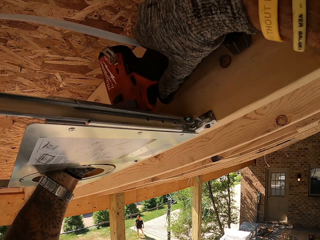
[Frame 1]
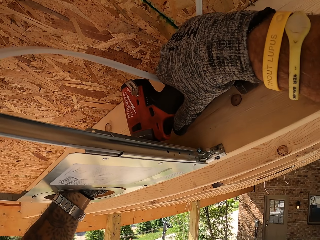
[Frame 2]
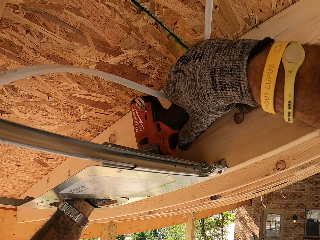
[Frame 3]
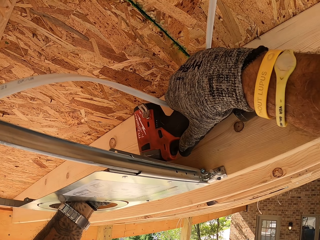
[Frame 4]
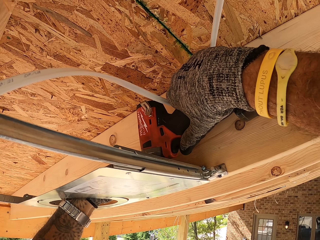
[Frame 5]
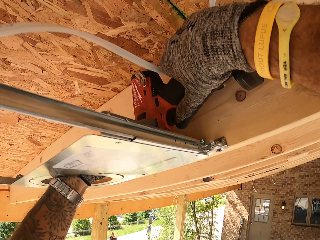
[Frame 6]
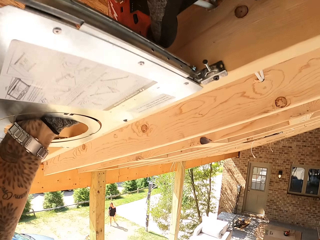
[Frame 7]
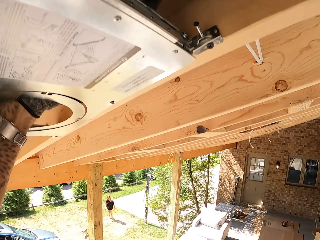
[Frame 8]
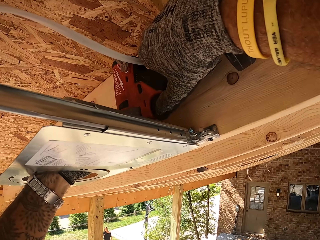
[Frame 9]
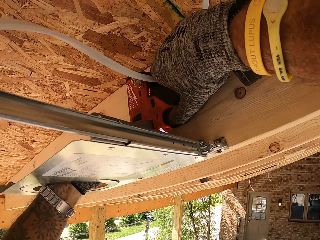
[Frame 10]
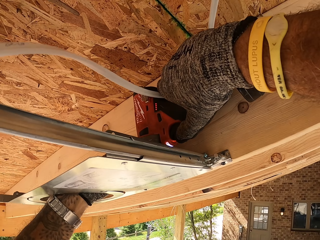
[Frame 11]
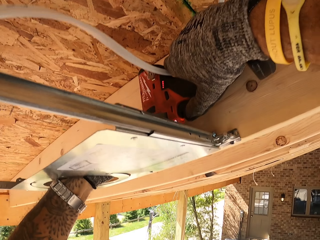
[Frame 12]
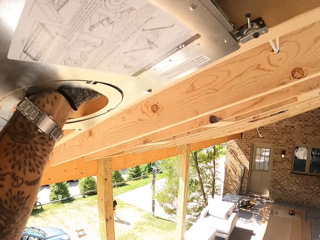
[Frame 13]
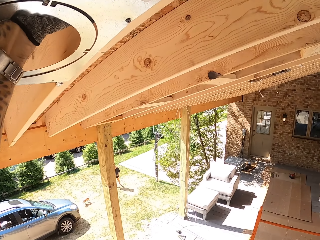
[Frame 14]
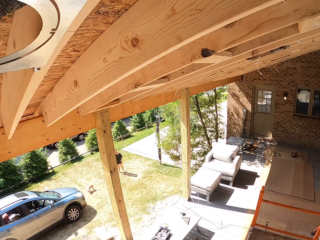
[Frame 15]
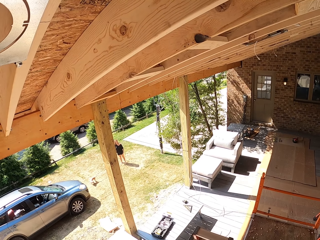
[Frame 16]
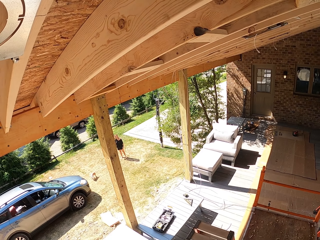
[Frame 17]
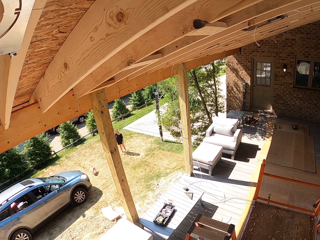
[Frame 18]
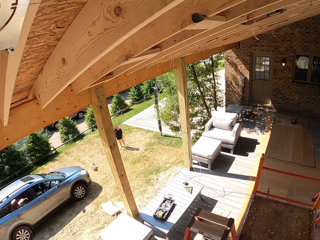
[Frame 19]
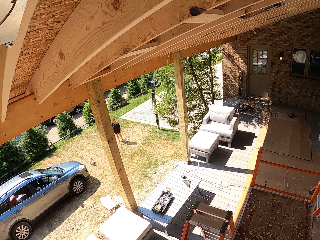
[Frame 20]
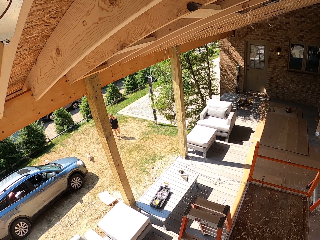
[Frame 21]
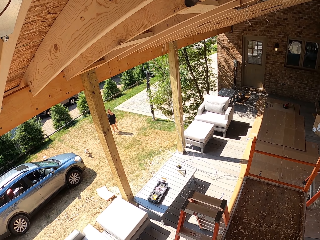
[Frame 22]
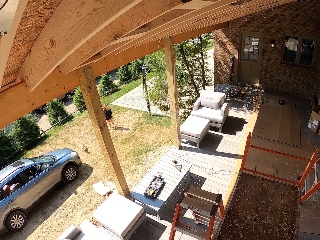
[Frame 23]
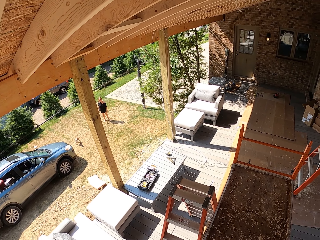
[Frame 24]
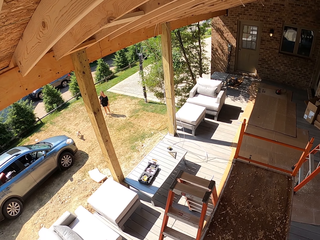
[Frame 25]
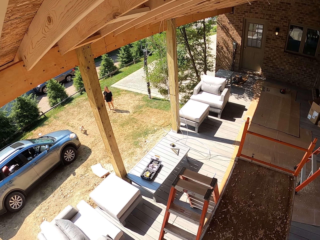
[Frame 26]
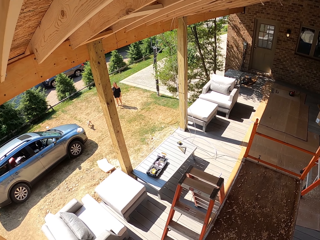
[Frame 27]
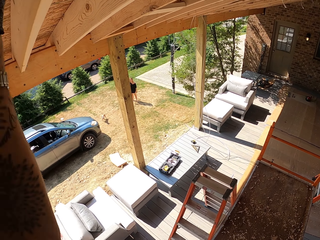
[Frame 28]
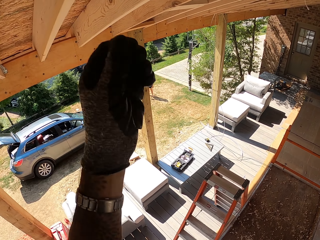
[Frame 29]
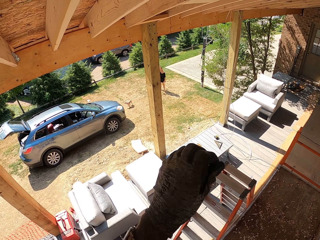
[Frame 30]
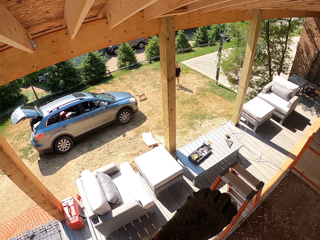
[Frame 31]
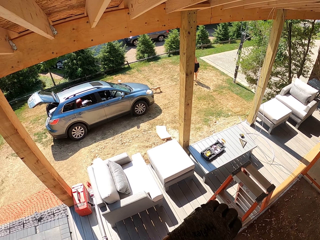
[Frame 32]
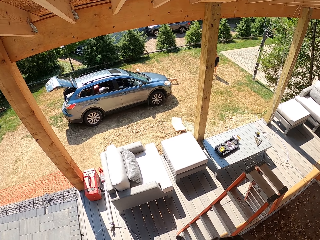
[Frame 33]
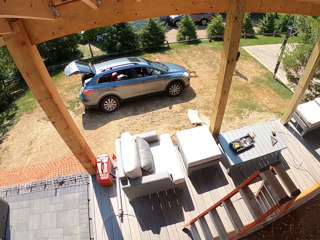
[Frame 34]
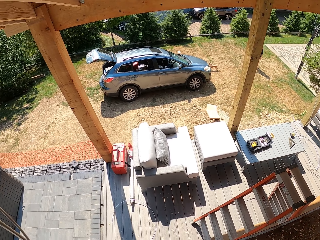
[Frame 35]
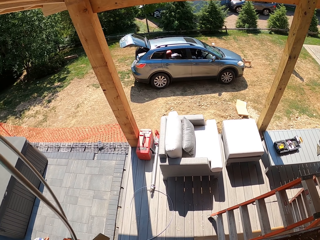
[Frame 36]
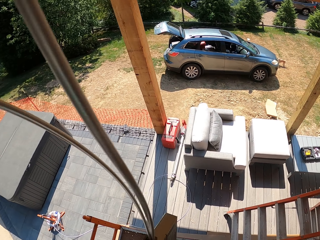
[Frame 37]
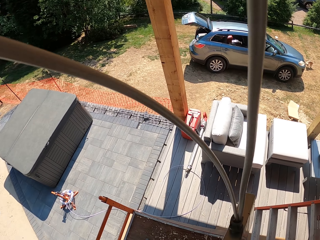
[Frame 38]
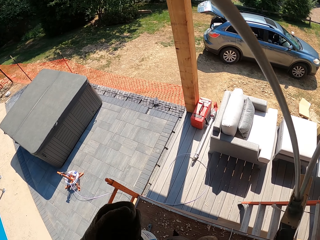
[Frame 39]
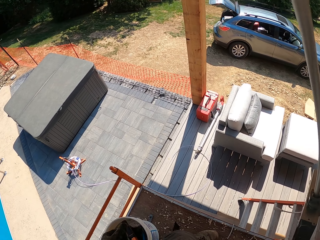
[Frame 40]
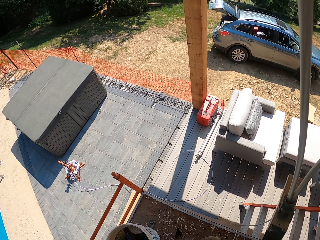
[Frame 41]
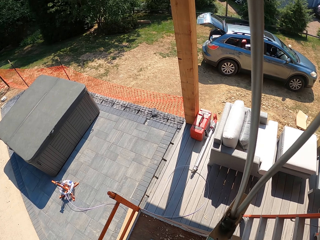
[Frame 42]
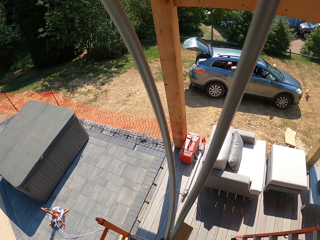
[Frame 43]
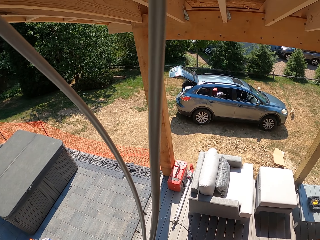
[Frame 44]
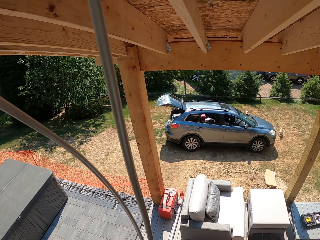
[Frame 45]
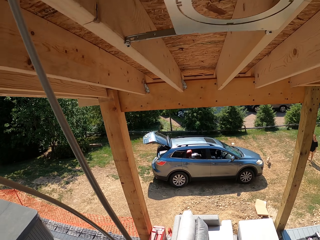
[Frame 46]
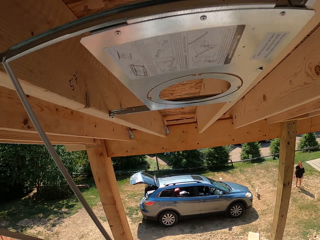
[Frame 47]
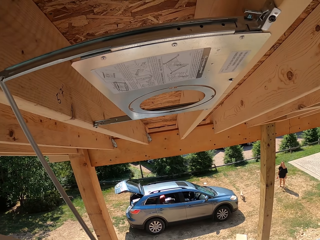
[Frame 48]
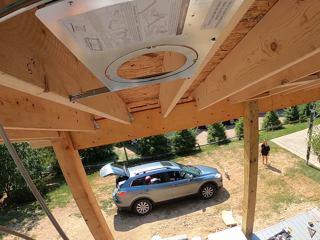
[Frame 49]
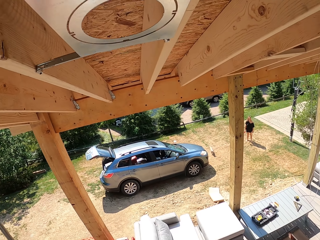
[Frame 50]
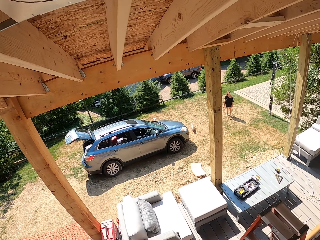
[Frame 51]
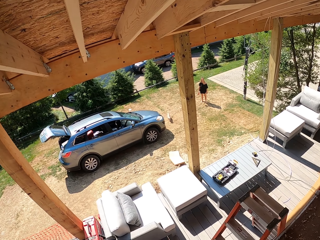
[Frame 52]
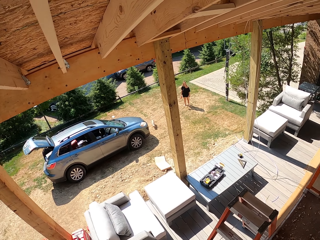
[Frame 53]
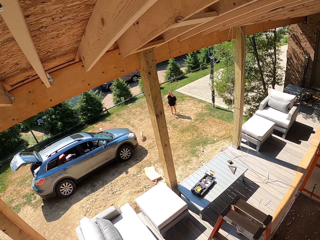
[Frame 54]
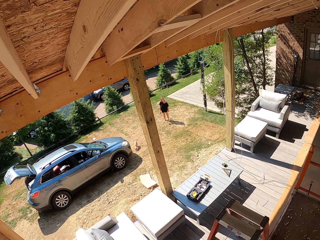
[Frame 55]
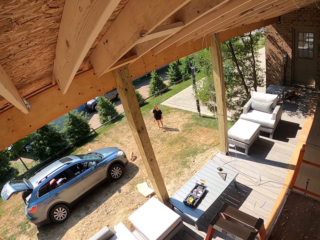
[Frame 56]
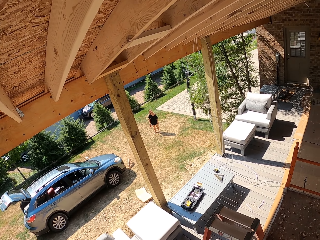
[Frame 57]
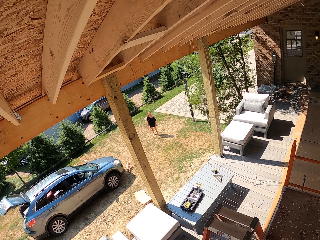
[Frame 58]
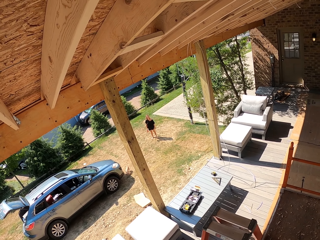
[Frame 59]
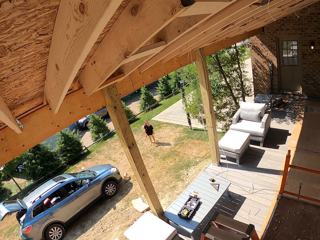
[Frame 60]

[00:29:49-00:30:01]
The camera wearer drills with the drill. A woman stands in the field. The camera wearer looks around.

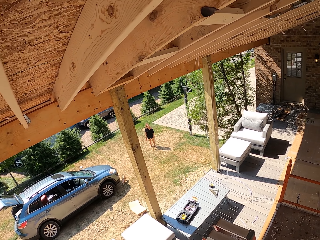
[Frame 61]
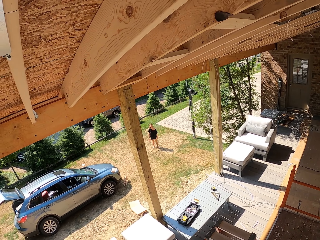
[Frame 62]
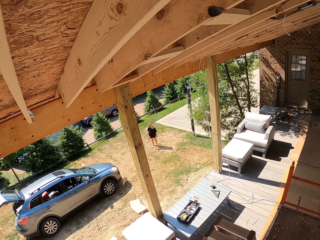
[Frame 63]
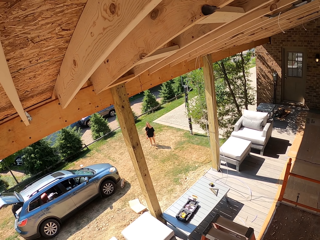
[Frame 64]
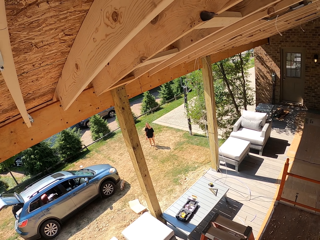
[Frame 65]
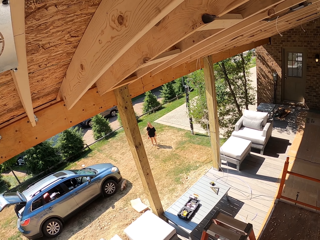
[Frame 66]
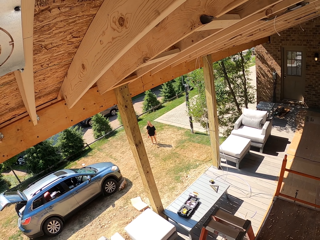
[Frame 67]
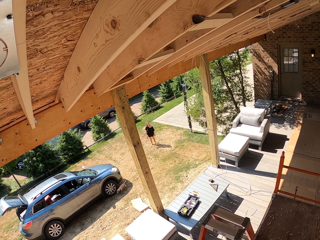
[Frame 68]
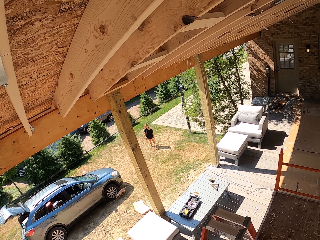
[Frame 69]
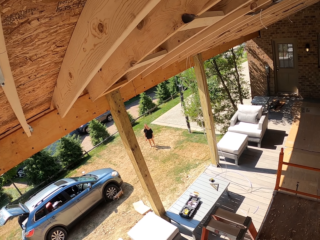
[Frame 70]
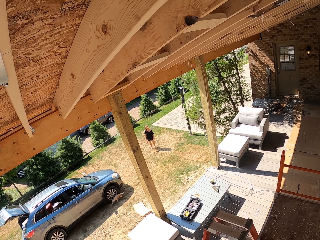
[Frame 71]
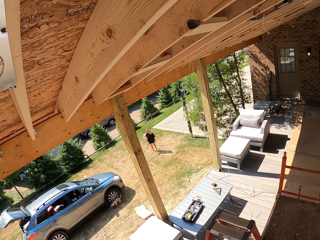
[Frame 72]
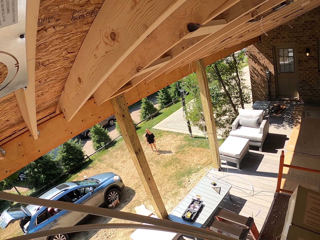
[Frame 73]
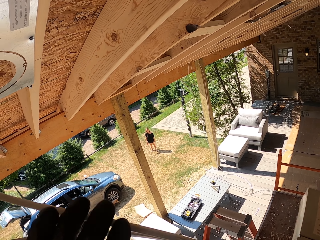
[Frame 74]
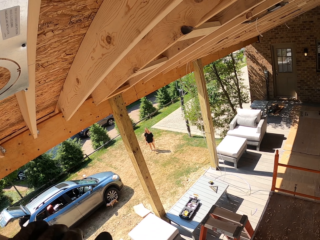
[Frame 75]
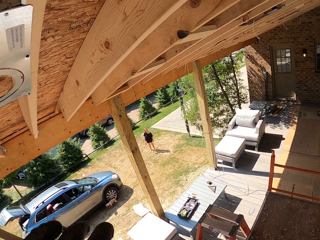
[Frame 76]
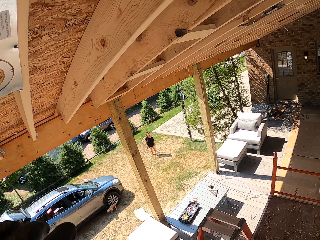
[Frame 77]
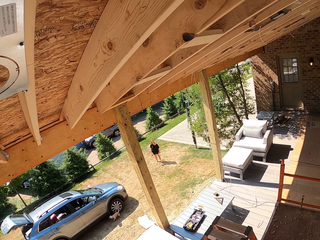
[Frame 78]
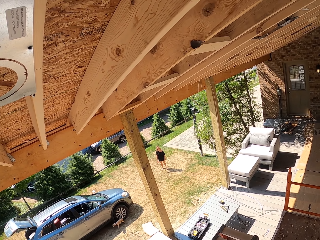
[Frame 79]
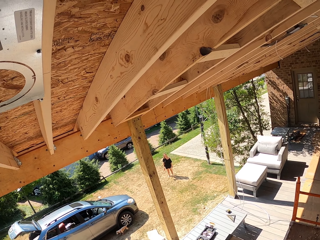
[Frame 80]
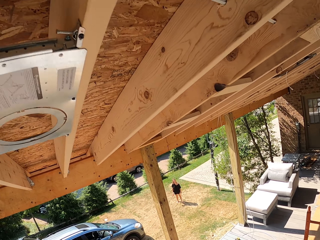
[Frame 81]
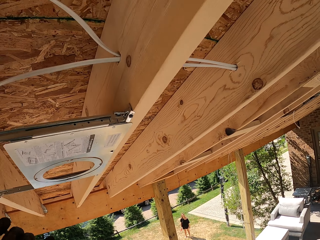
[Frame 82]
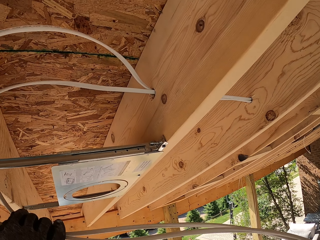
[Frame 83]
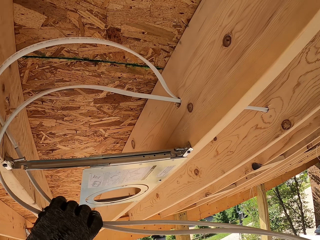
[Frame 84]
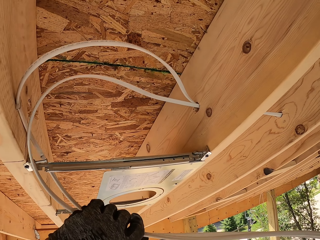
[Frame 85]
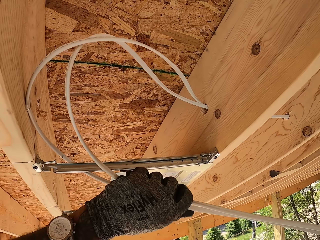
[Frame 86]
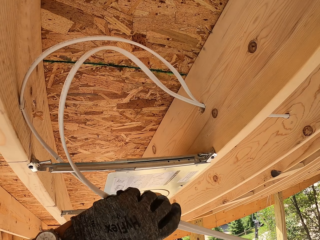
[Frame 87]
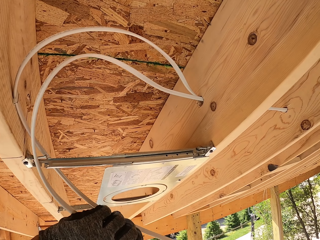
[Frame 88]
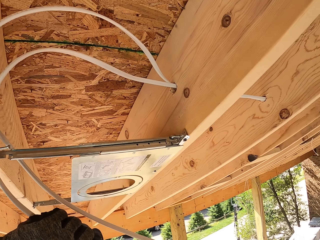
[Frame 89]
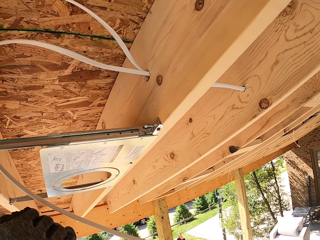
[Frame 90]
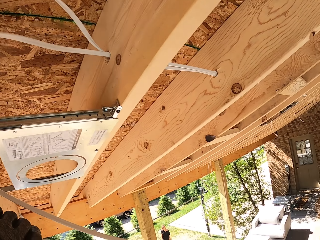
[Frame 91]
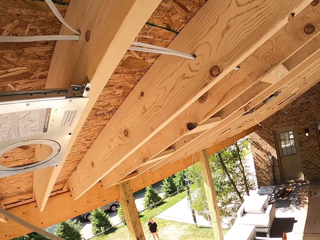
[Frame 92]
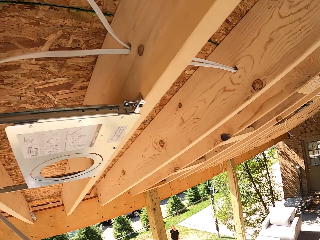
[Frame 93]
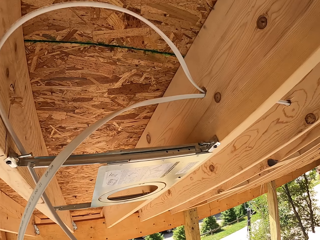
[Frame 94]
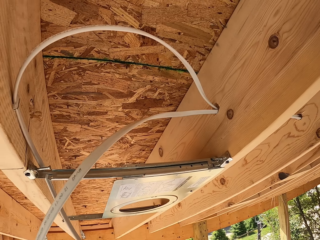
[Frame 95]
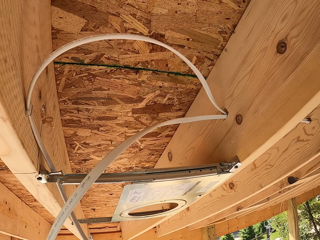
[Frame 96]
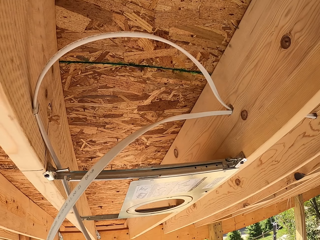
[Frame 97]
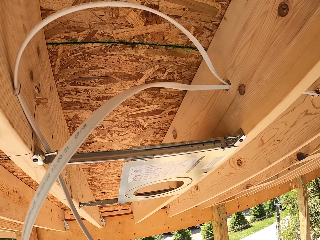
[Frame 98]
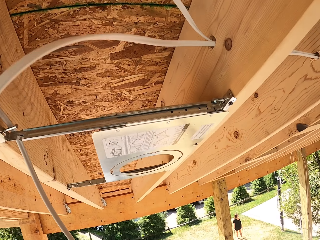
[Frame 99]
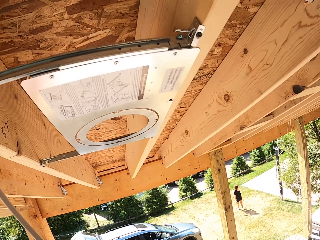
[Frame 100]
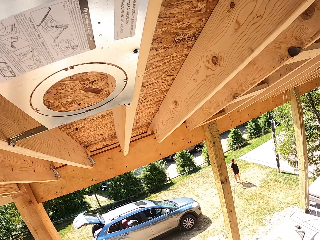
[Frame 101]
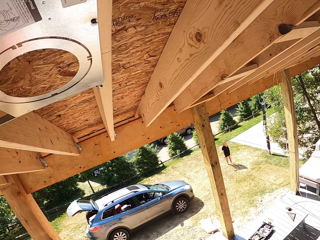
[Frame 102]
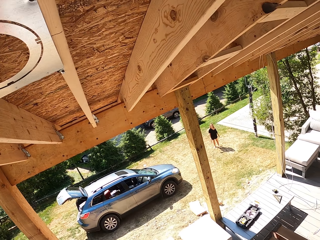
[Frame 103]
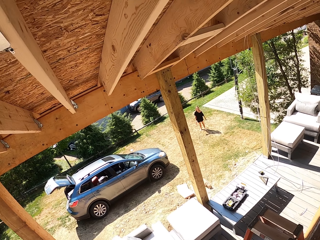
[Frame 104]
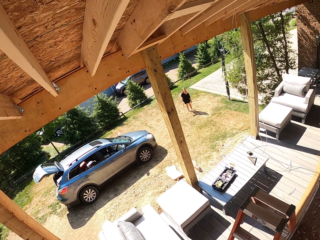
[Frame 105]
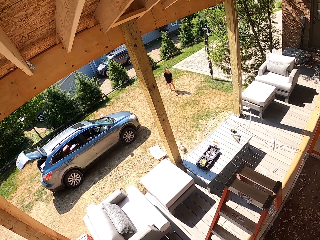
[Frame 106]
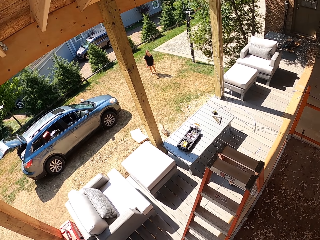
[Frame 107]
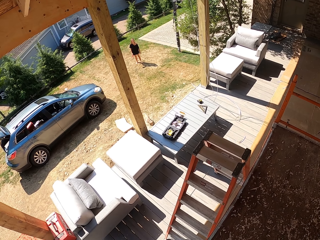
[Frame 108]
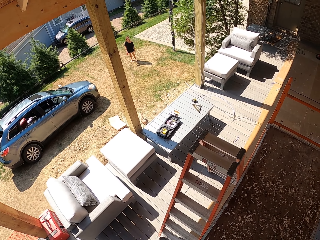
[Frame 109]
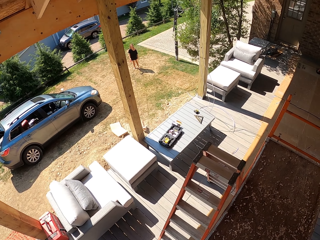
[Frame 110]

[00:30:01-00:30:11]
The camera wearer holds a cable.
